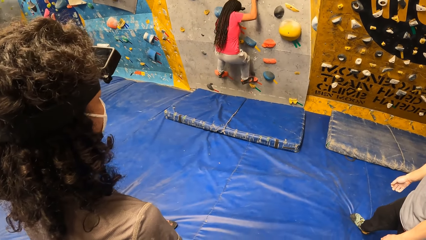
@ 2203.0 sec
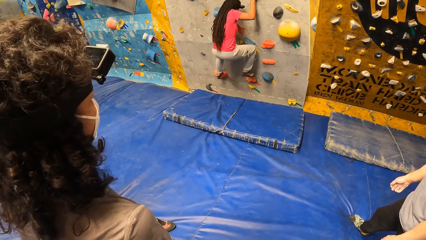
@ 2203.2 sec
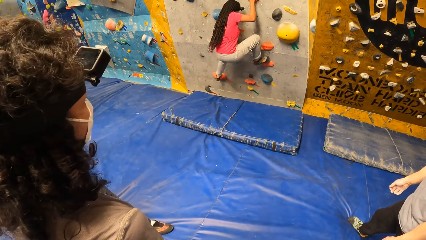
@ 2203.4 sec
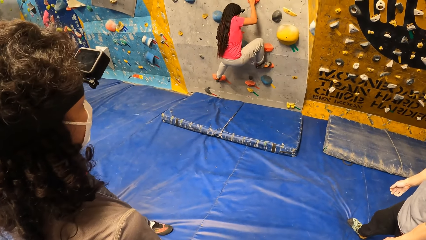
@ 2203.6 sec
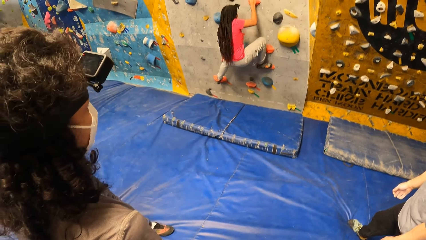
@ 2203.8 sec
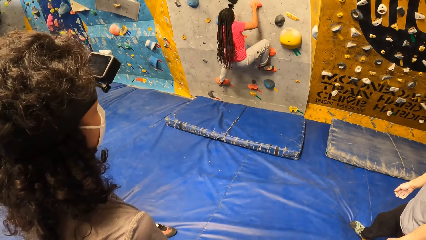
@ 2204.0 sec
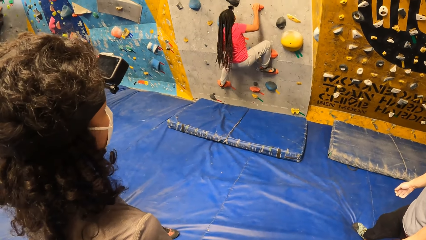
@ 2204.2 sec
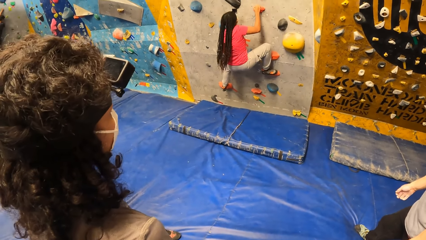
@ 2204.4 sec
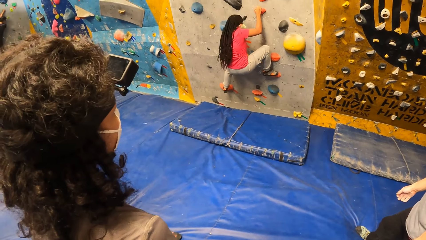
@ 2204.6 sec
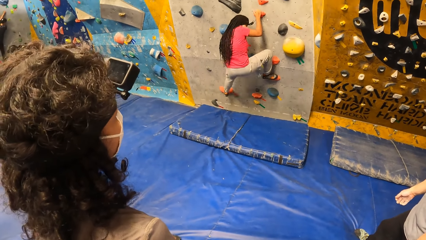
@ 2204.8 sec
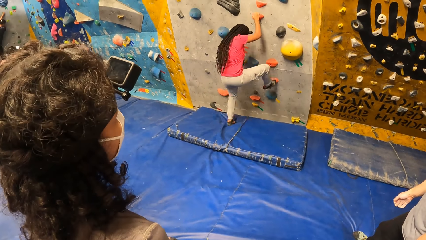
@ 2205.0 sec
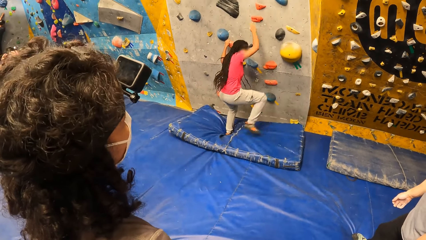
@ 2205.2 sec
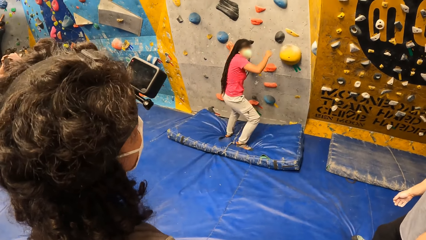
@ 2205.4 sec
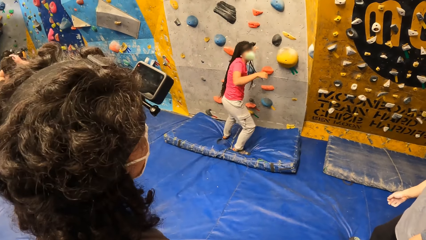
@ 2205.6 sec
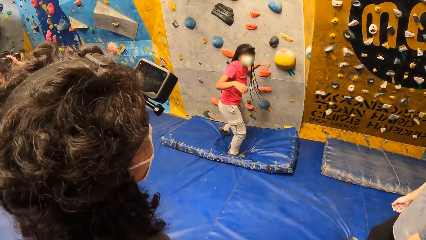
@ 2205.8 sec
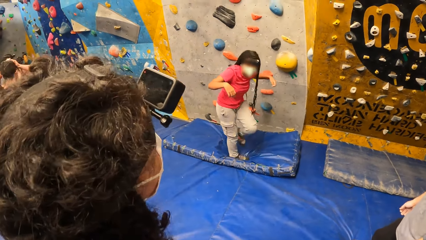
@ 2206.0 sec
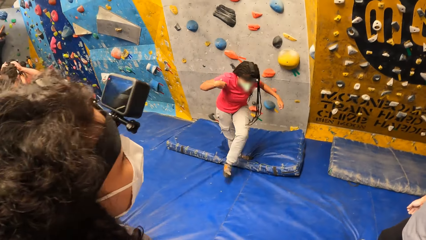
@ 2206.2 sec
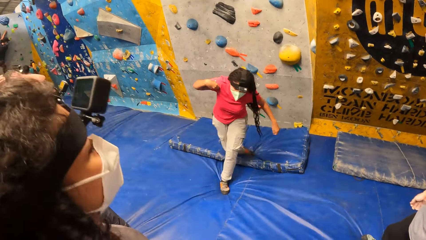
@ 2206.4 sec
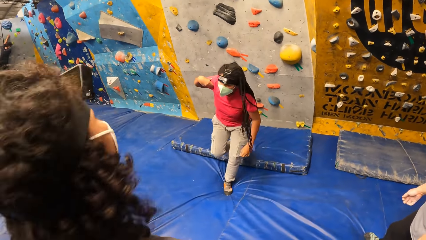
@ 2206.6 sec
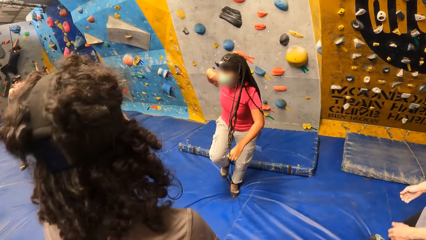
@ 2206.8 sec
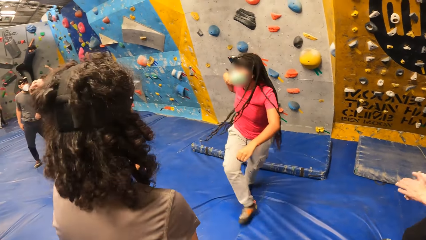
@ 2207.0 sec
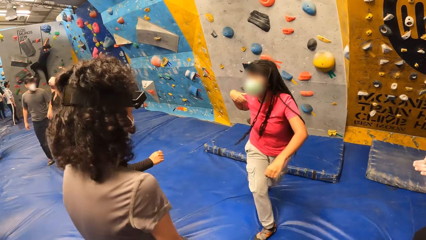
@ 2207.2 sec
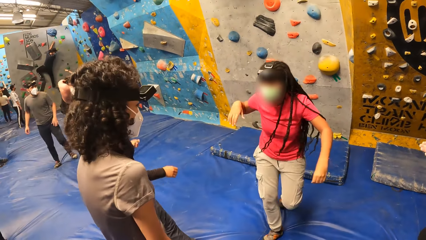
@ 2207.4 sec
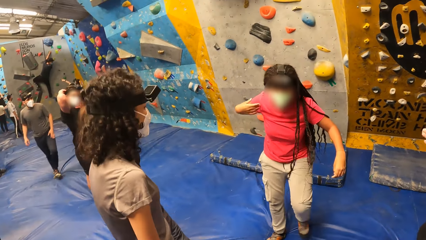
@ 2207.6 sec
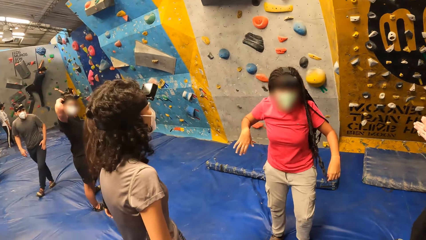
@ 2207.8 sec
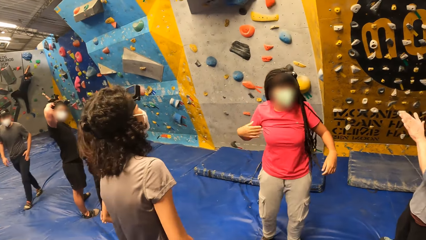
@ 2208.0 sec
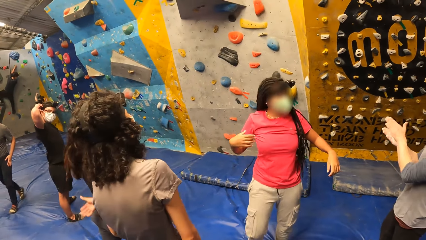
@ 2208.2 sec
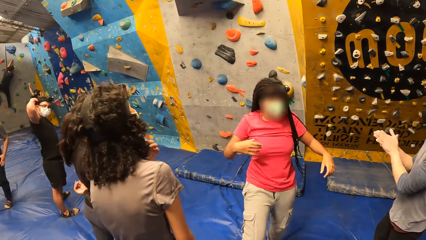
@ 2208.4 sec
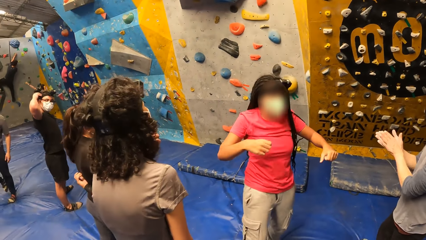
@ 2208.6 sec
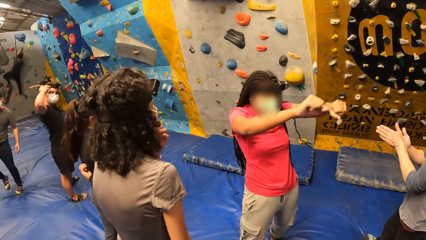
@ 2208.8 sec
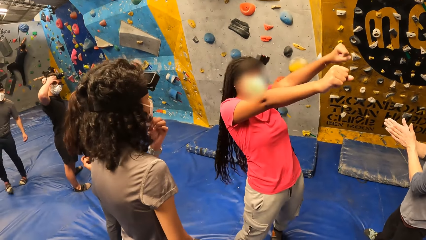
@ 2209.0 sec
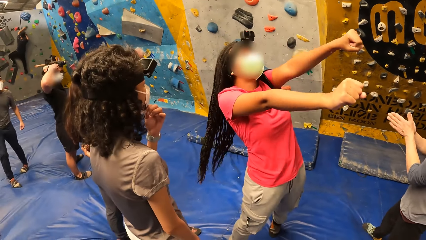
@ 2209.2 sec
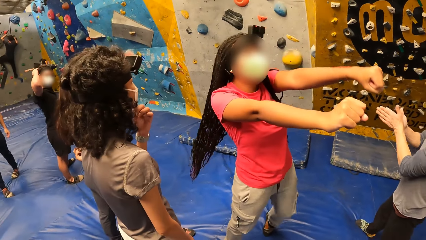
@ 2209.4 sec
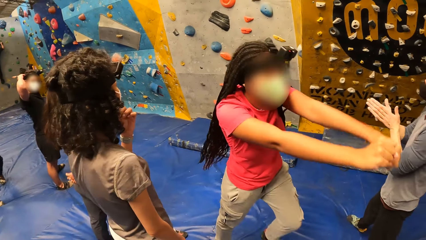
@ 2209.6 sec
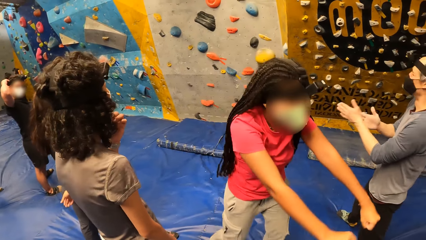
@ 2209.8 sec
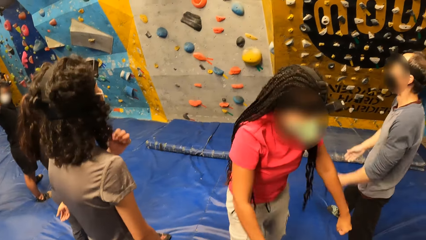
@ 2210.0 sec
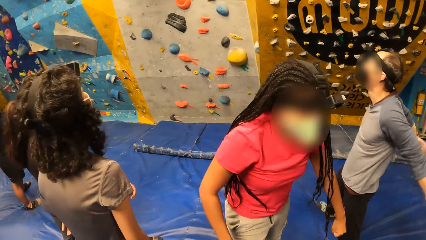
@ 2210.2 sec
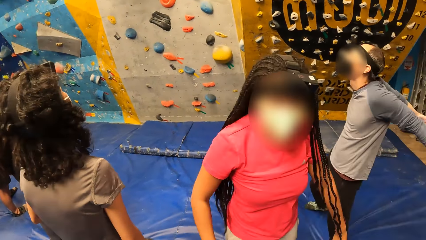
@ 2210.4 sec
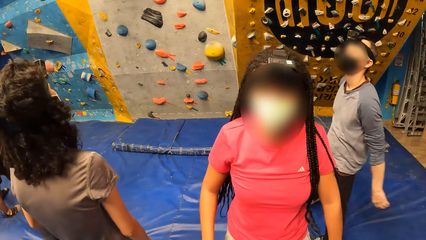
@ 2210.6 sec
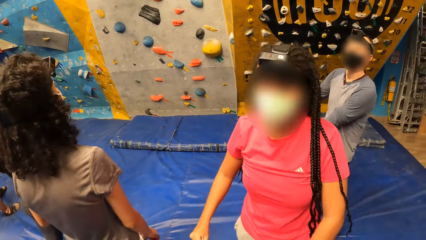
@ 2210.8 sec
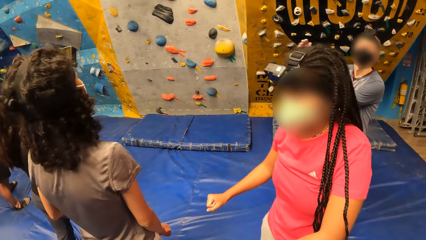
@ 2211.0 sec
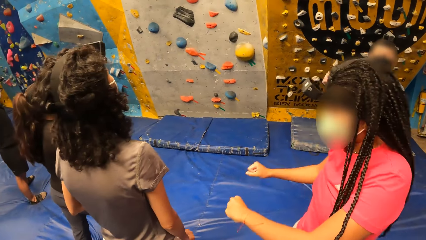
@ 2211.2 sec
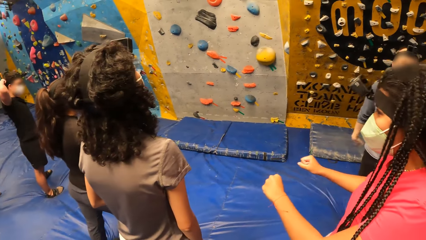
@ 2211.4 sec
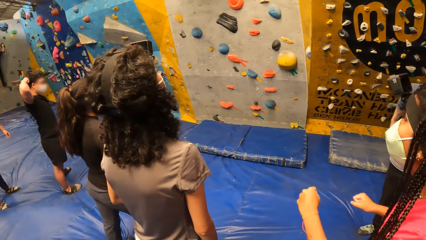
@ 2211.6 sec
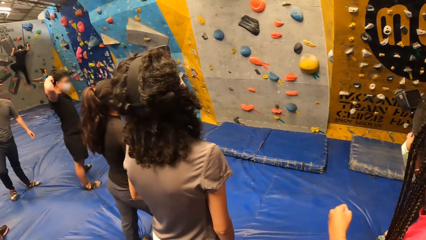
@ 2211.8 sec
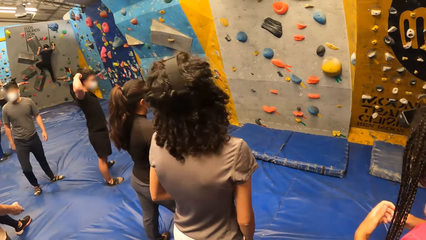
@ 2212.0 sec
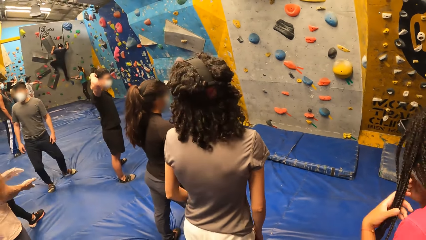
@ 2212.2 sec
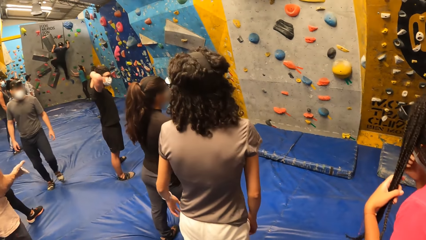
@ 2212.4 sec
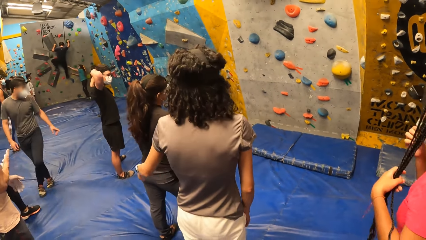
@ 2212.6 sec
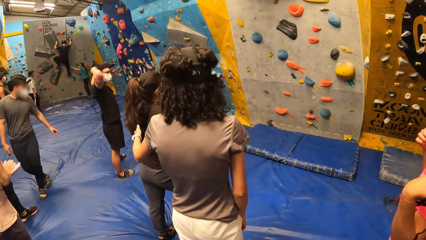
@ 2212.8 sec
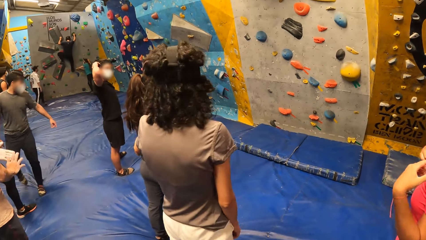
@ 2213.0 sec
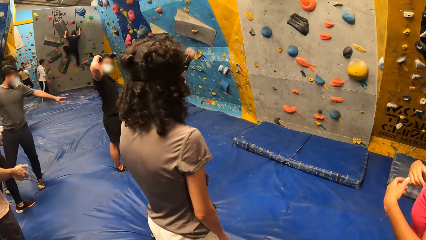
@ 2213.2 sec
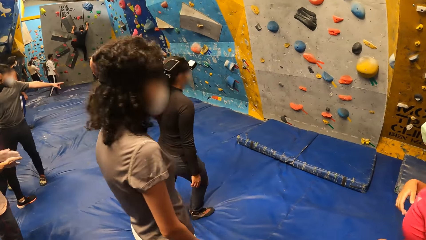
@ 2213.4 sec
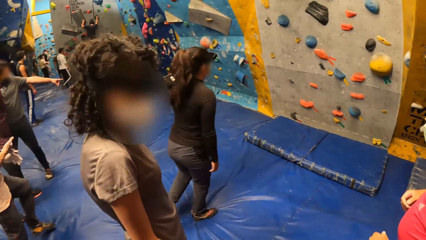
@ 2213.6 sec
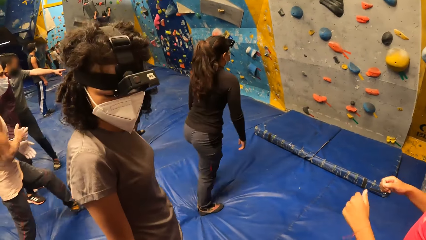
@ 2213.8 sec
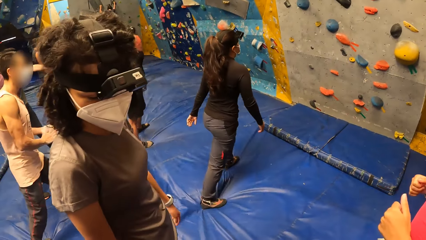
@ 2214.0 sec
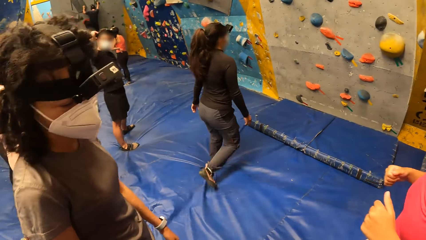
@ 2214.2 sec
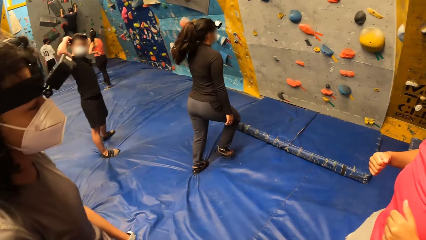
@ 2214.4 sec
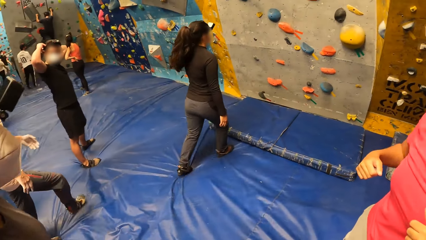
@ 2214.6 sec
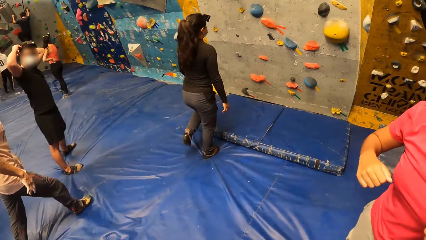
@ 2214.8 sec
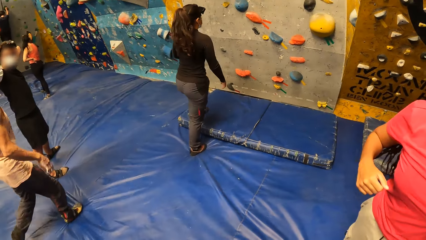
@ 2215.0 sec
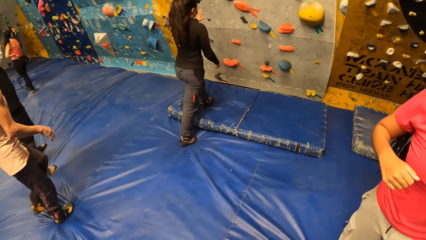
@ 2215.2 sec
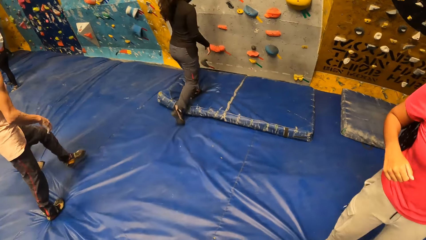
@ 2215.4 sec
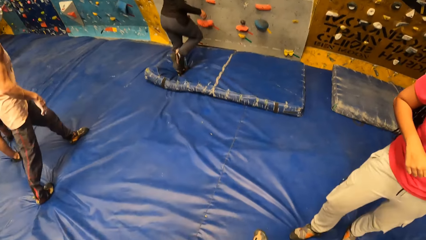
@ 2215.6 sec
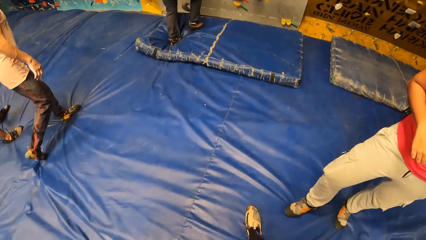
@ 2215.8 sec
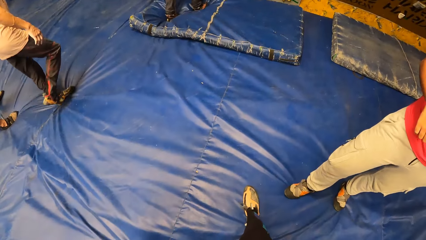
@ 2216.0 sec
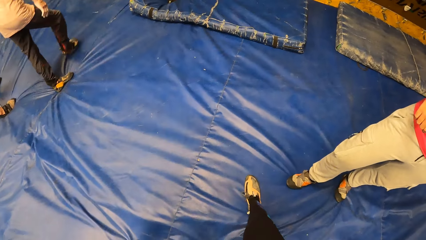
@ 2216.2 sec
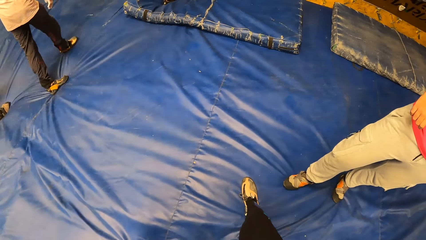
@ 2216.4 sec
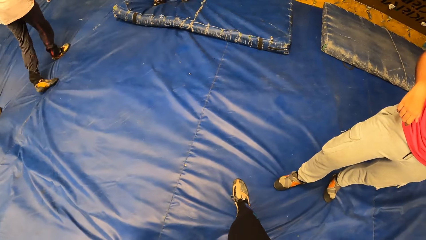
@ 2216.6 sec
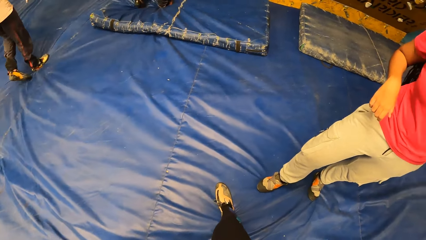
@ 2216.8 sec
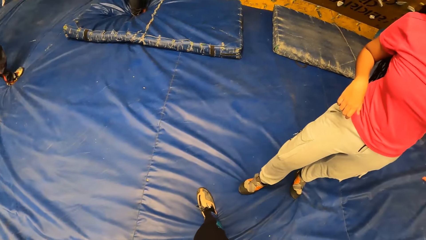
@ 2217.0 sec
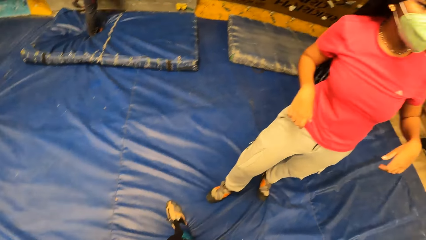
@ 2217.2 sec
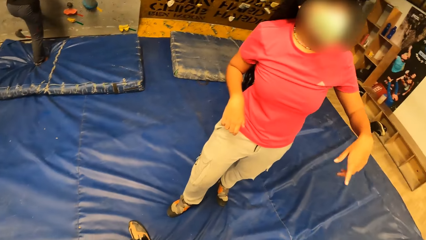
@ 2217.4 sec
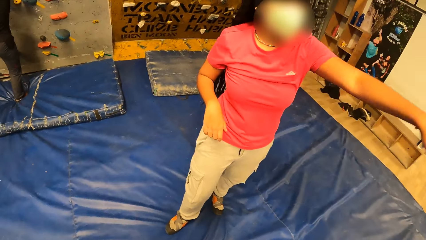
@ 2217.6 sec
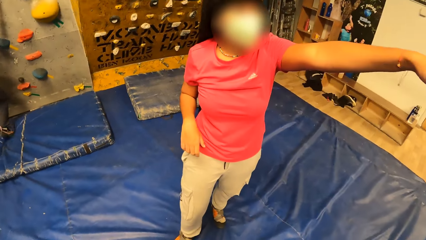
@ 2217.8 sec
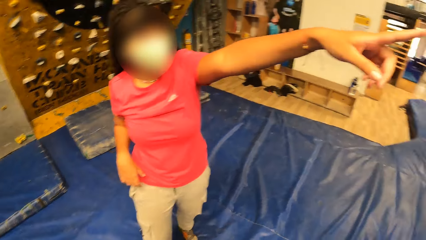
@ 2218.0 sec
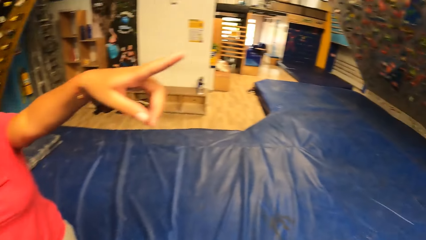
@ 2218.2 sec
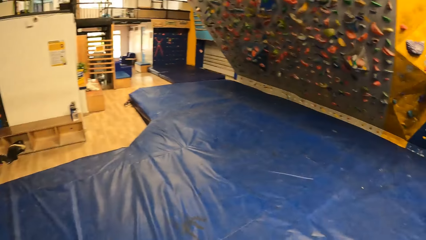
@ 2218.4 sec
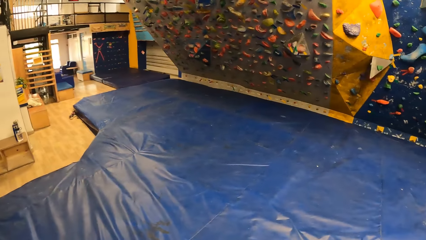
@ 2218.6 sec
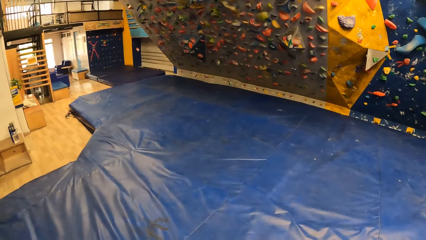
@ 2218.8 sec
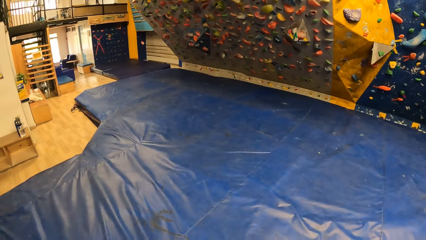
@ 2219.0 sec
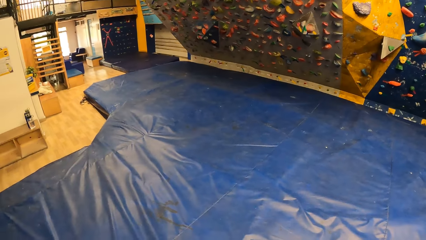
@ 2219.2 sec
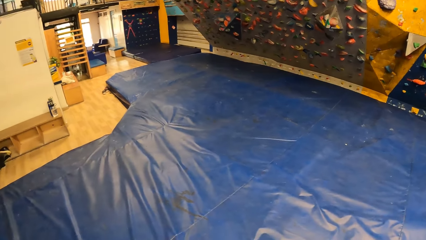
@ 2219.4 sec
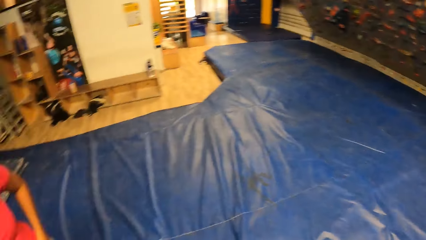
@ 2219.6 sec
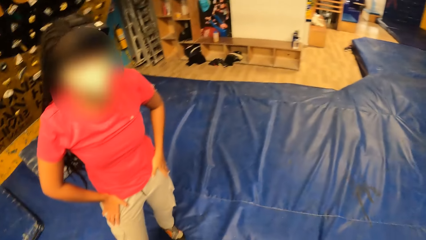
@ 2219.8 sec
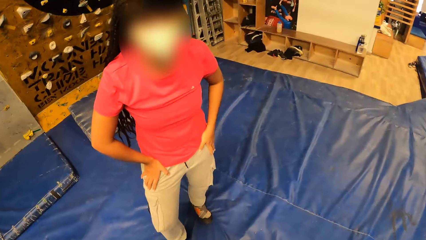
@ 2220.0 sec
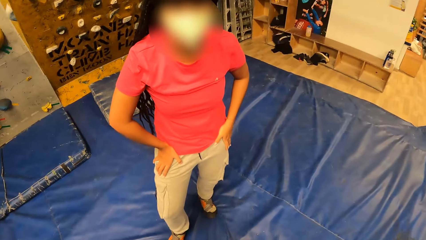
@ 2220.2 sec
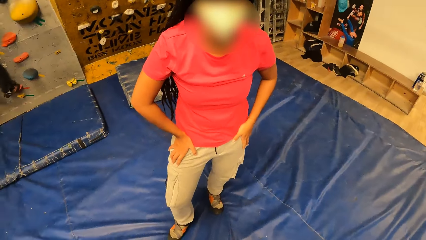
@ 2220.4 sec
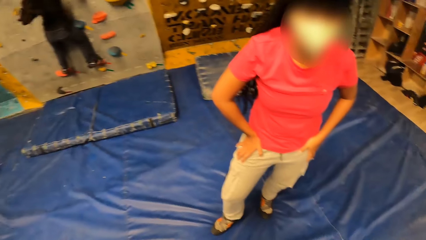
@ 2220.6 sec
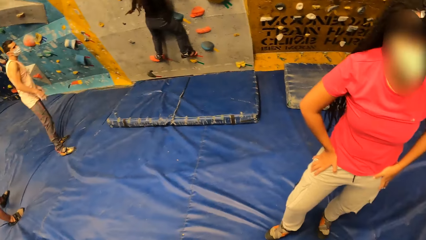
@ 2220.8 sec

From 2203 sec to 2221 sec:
A woman moves around. The woman stretches out her arms. A man swings his arms. A second woman touches a third woman. The third woman walks to the bouldering wall. Another man walks behind the third woman. The camera wearer stares around. They interact with the first woman. They look around.
